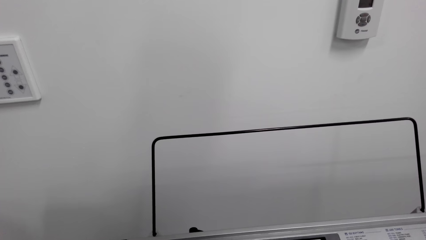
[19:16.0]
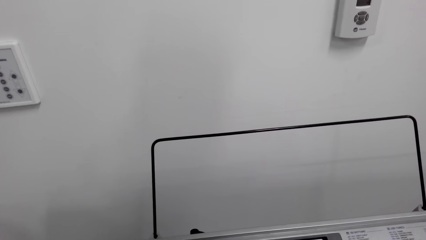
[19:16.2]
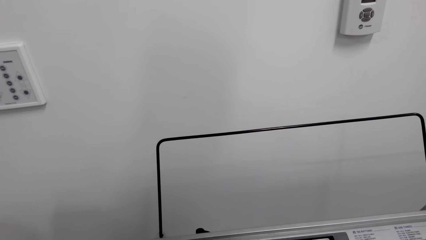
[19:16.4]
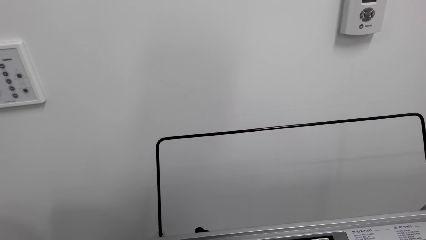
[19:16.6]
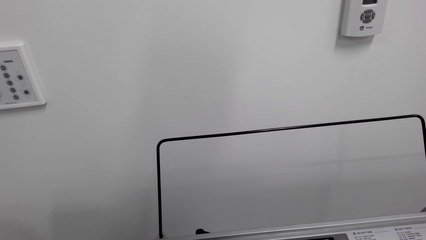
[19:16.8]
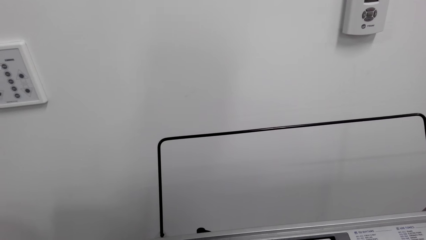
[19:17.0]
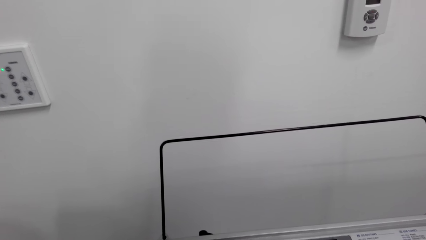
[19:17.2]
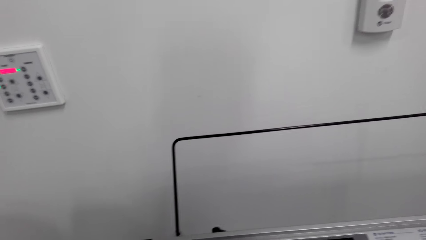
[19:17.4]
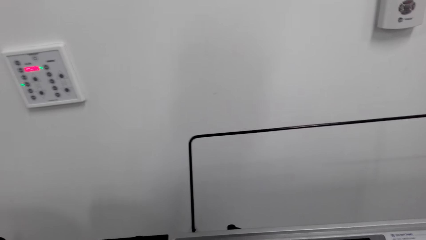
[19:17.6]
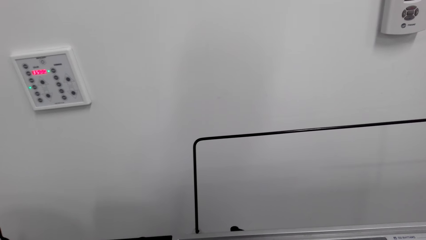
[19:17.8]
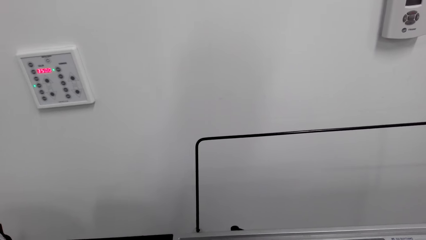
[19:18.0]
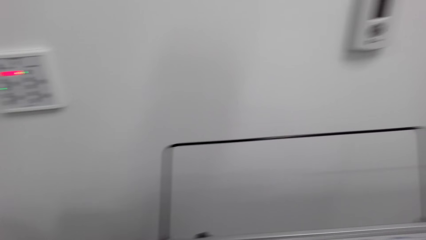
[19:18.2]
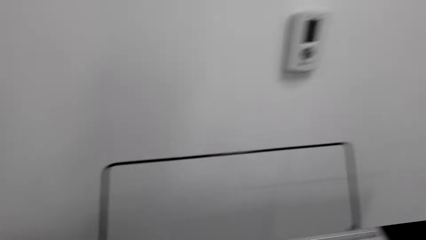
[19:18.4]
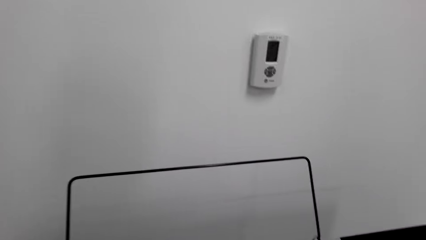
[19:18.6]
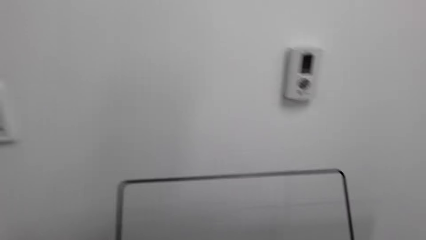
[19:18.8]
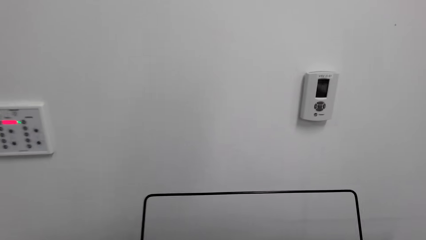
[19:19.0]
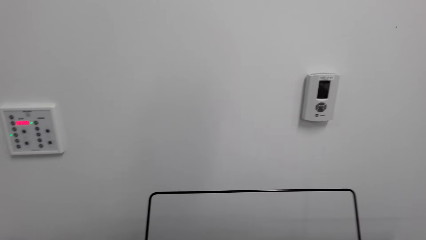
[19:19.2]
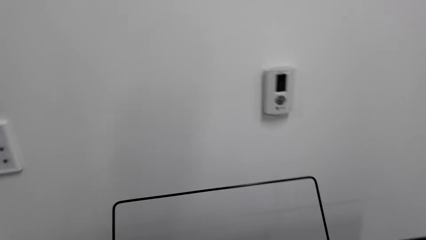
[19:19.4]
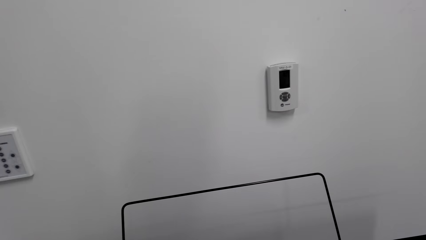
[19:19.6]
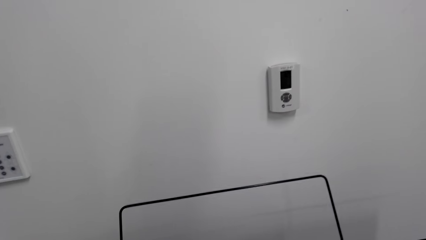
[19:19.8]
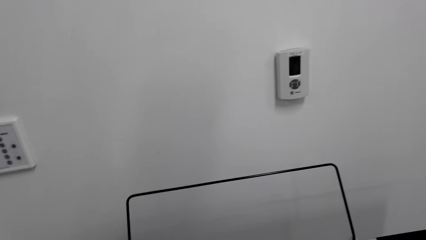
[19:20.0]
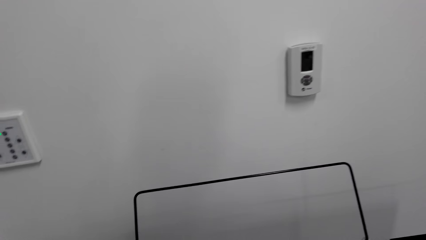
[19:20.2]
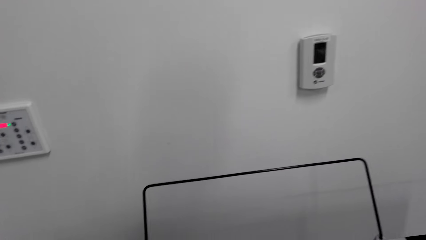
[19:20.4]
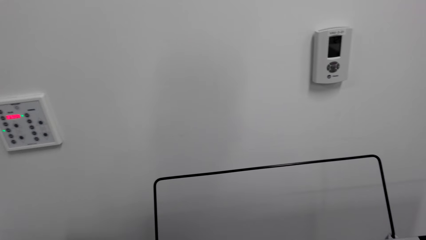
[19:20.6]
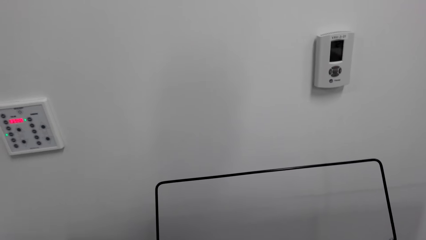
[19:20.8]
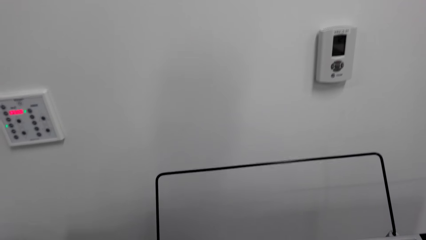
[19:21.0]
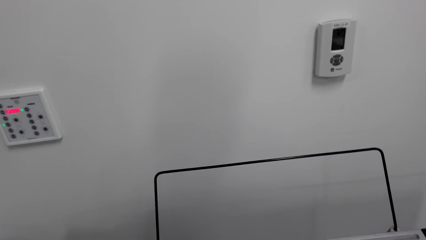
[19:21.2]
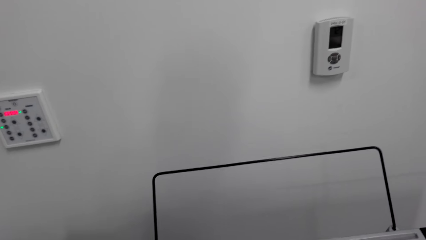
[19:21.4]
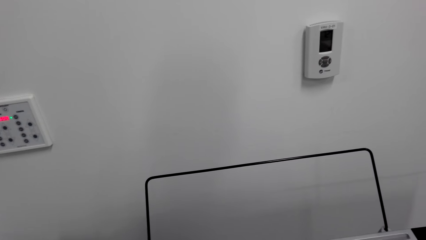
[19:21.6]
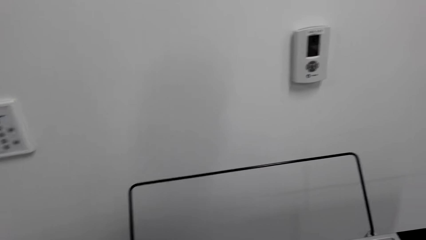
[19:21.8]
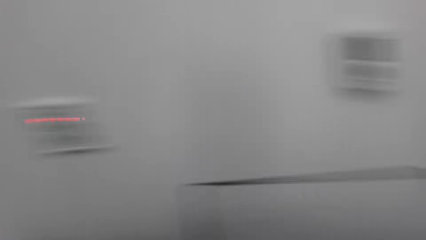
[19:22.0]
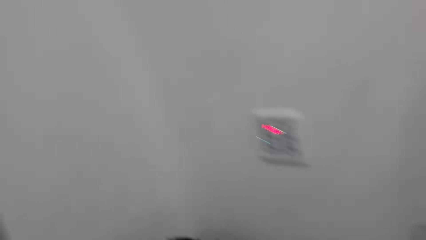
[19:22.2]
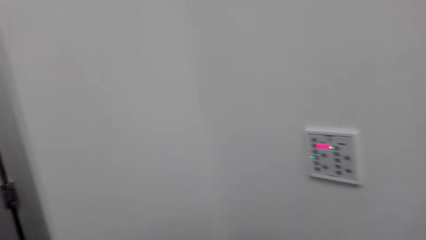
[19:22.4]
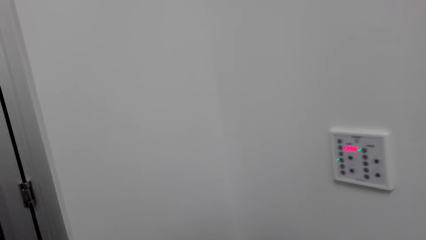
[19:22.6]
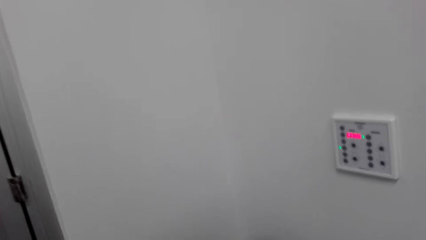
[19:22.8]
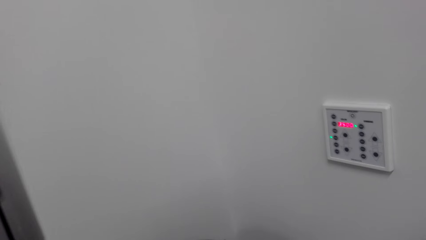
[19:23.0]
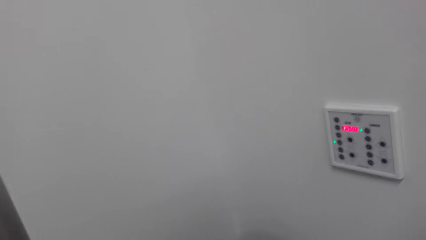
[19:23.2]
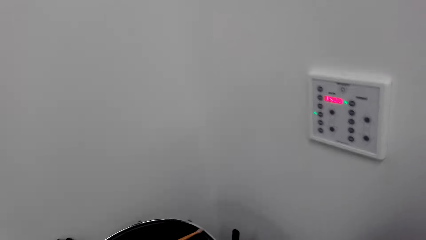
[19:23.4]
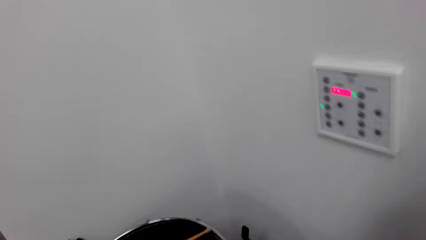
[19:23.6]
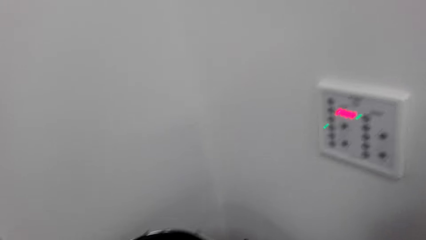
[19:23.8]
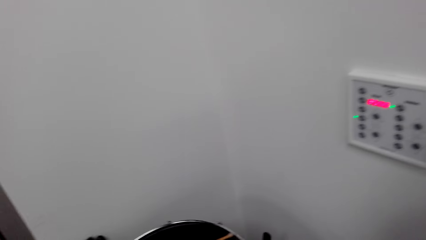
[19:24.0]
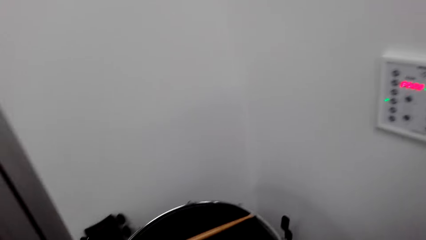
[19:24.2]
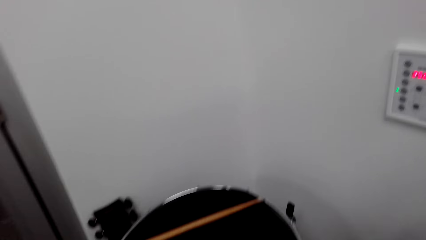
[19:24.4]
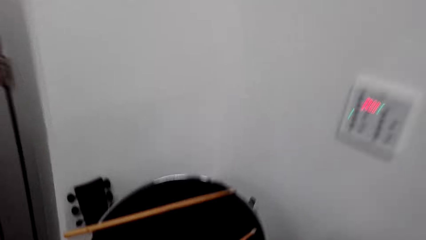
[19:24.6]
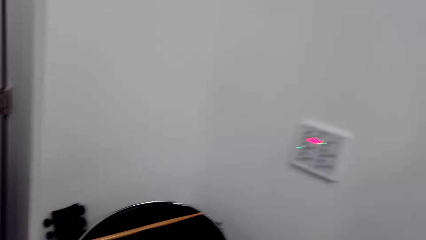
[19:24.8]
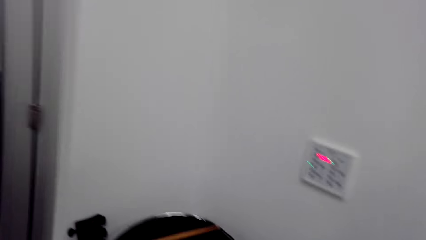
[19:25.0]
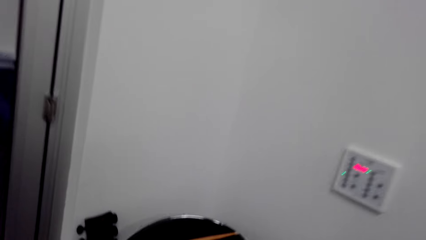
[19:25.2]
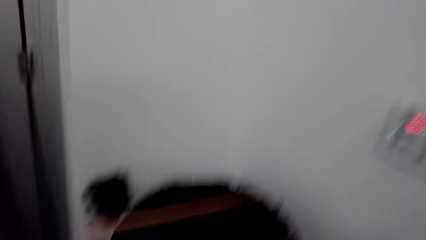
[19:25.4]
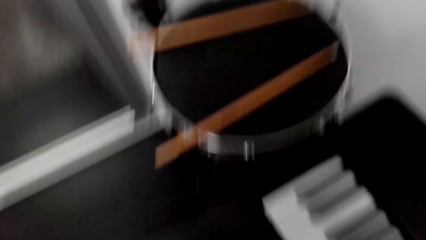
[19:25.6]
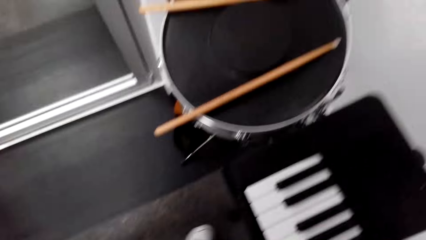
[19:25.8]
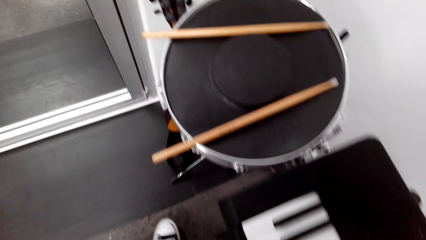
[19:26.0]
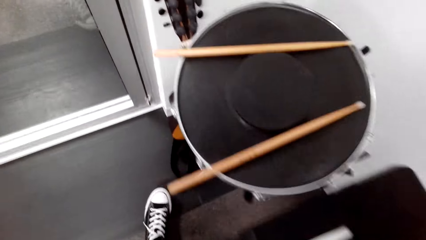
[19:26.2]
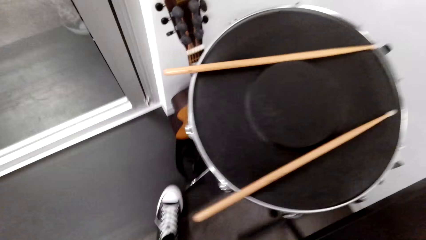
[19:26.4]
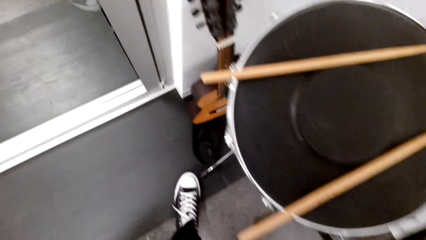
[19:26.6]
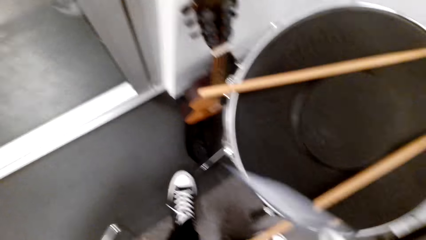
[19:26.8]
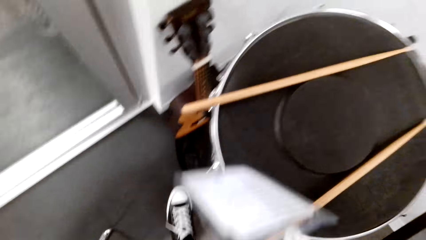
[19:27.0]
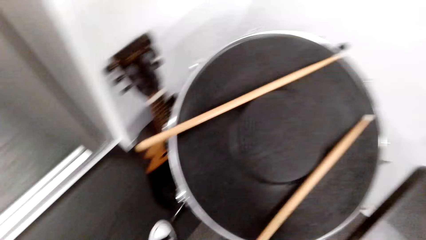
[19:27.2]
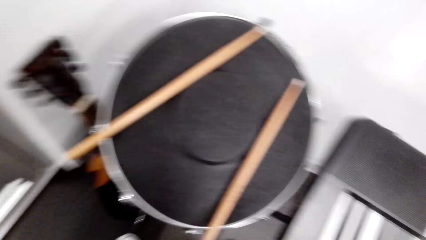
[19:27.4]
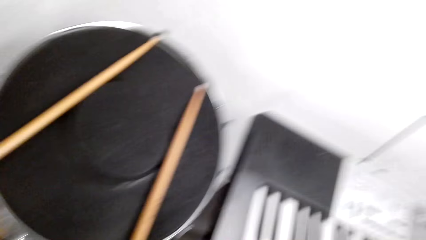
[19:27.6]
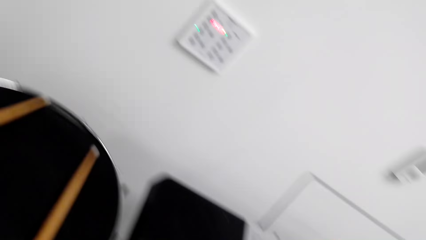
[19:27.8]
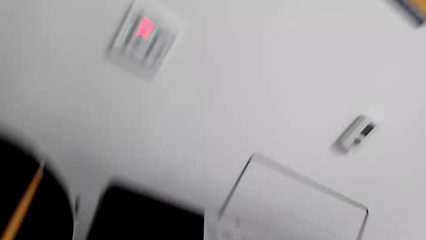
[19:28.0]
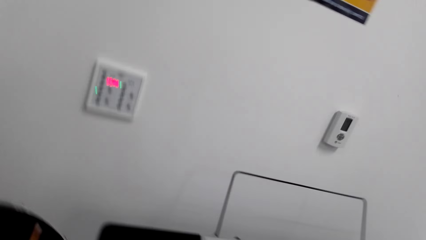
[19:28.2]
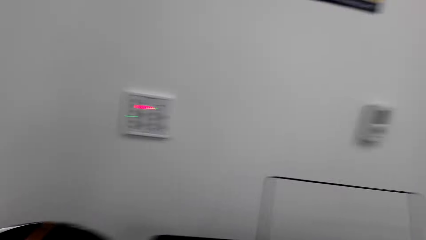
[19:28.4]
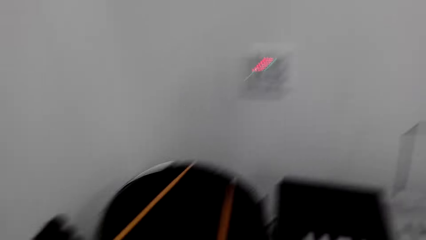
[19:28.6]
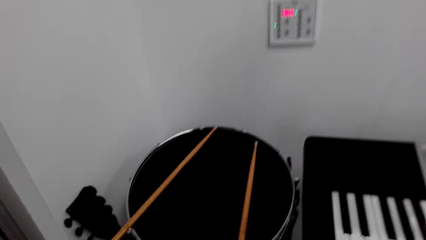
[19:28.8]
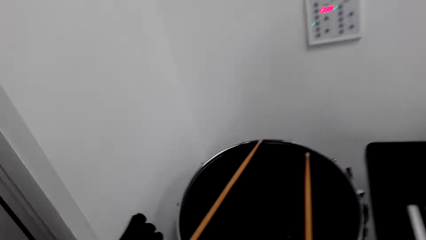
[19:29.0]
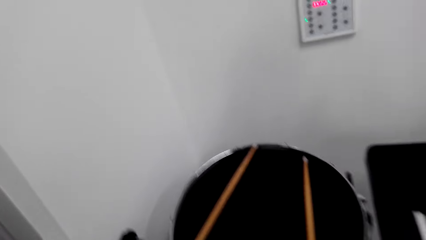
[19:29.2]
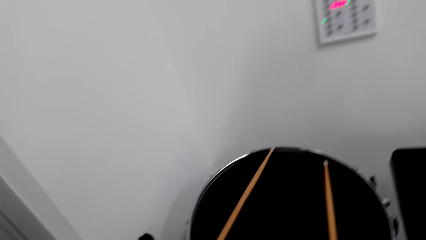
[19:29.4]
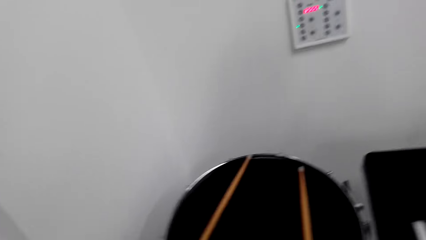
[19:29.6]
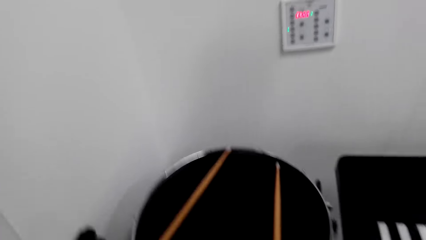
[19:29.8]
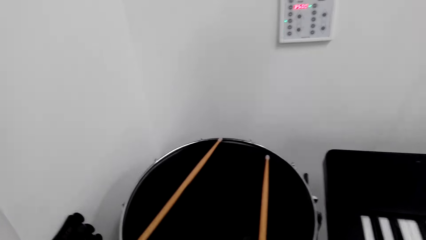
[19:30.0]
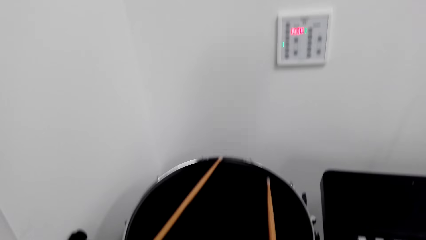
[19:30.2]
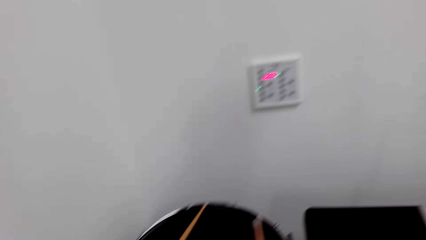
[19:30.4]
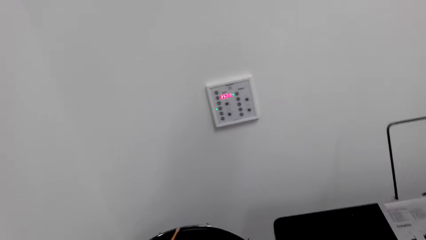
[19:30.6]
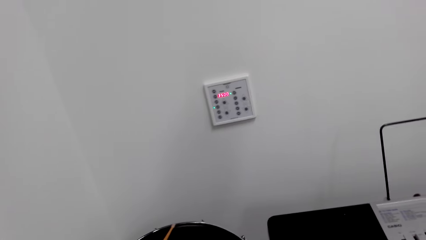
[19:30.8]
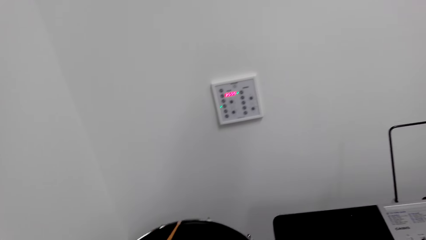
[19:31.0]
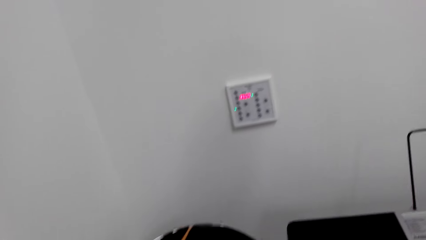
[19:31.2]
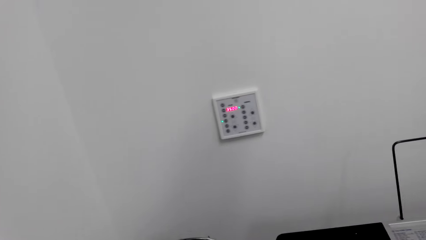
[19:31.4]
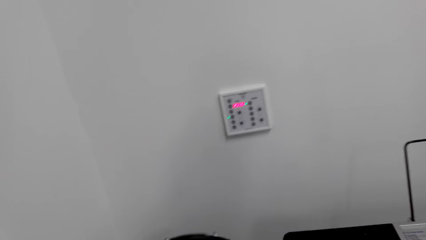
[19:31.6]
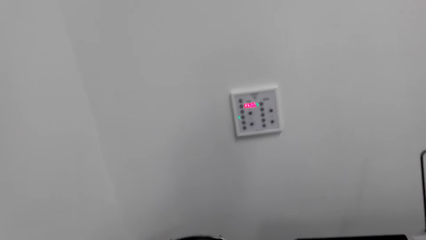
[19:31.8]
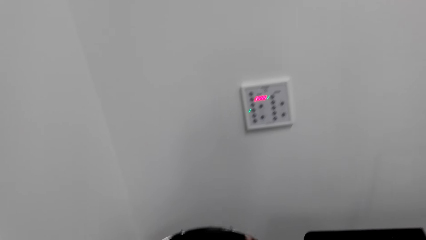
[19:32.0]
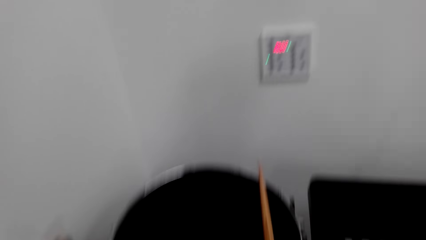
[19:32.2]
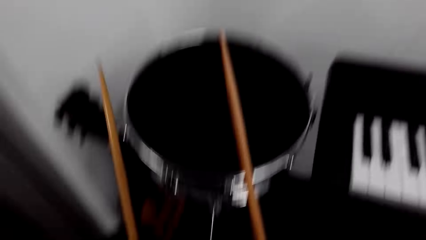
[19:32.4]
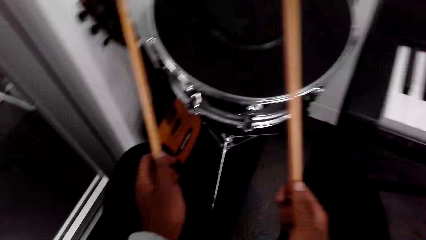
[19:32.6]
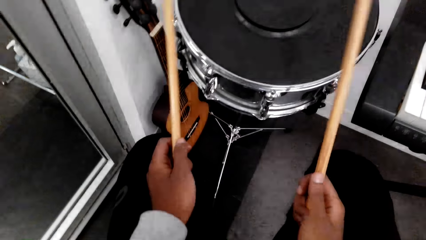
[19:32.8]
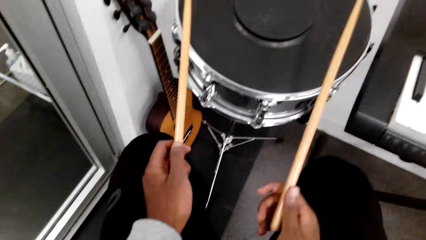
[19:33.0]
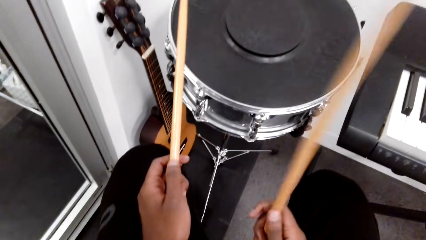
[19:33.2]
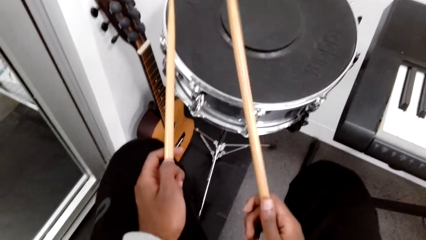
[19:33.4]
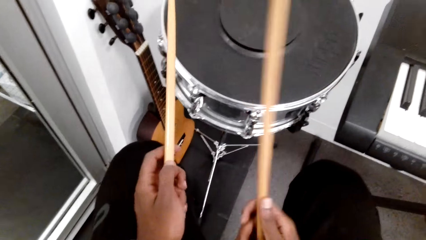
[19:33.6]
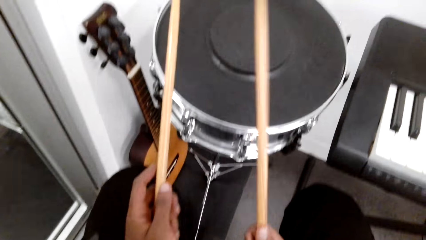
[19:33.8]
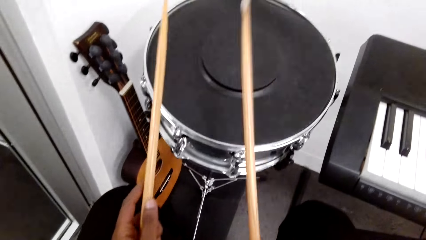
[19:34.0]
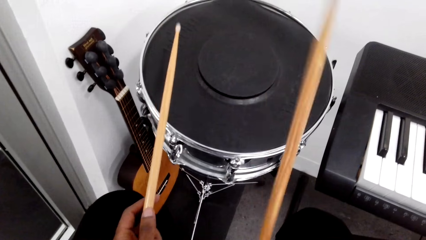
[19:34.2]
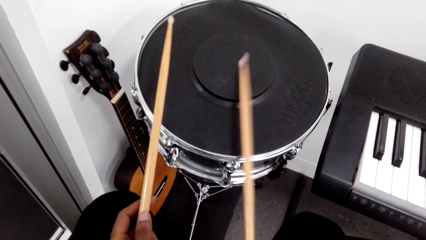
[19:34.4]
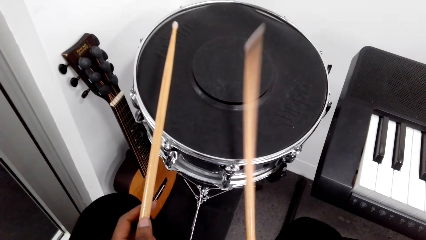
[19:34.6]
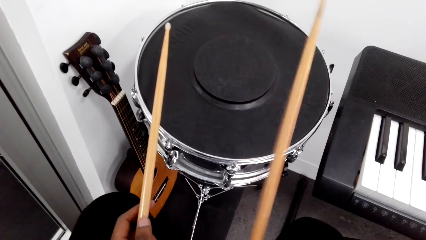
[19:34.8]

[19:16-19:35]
The camera wearer plays the piano. They stand up from the chair. They play the drum set. They move the chair. They pick up the drum sticks.
